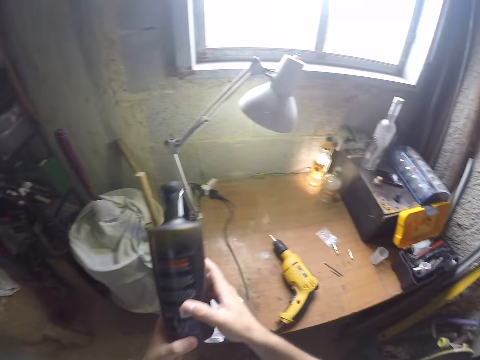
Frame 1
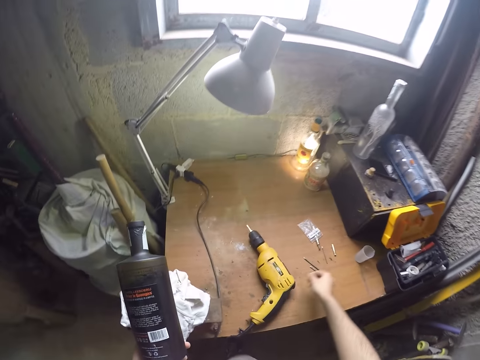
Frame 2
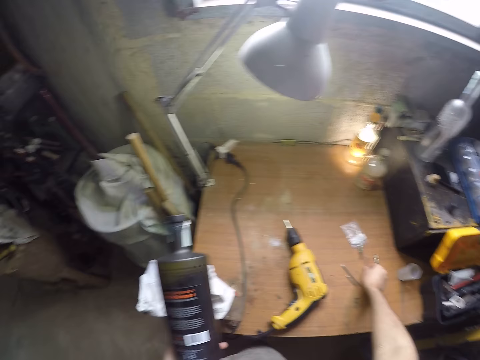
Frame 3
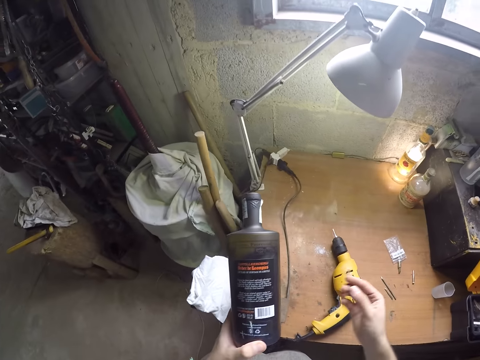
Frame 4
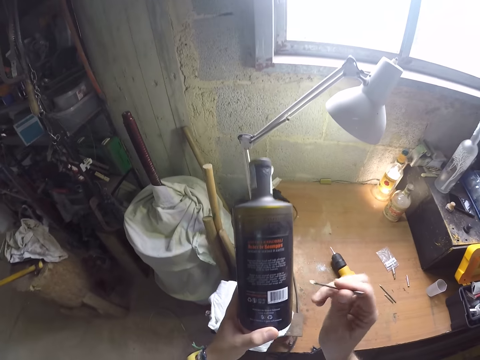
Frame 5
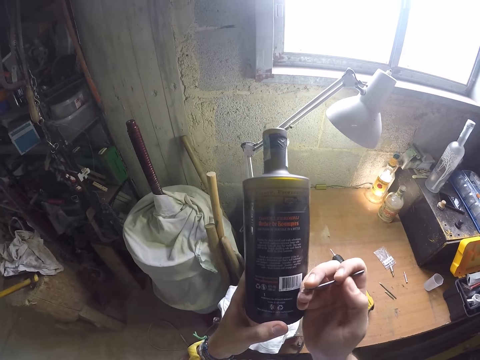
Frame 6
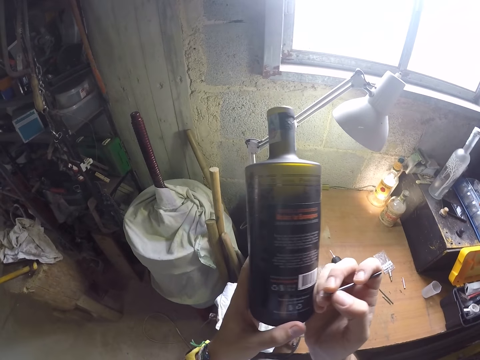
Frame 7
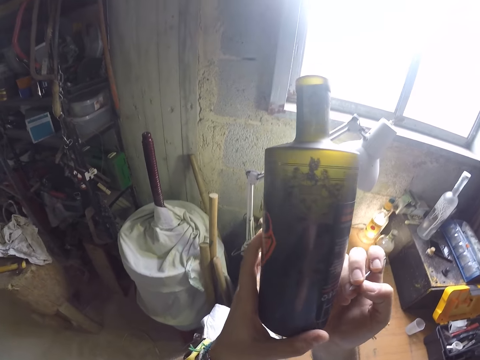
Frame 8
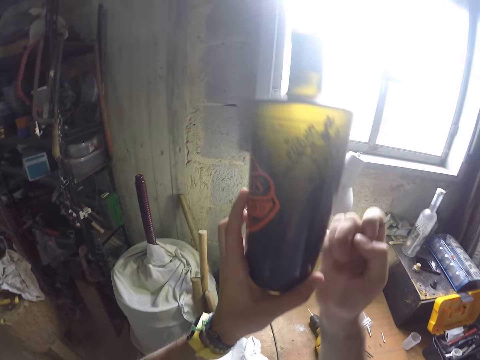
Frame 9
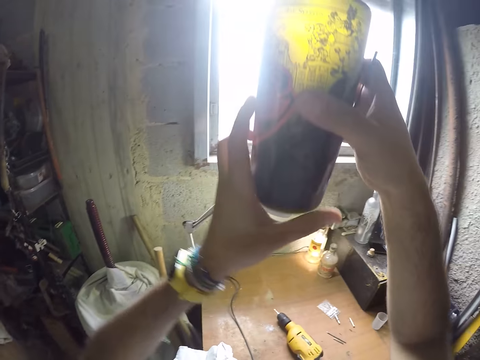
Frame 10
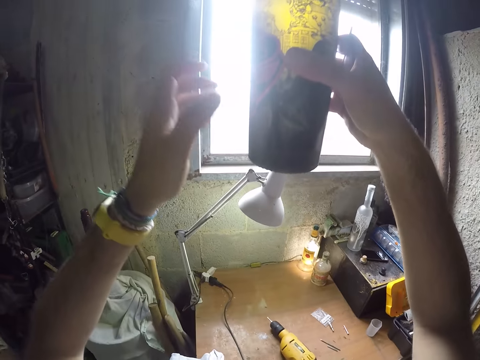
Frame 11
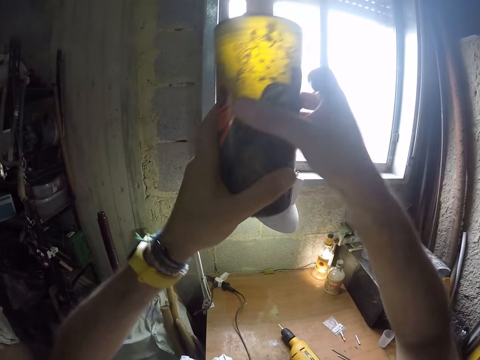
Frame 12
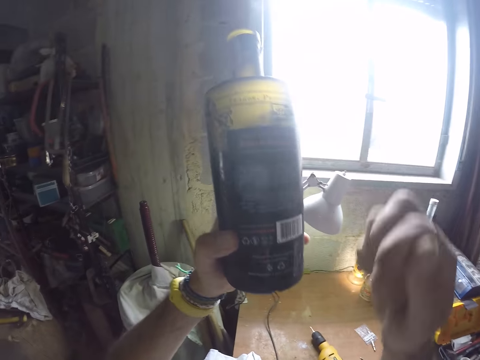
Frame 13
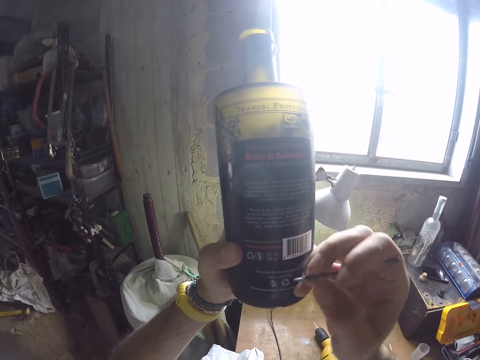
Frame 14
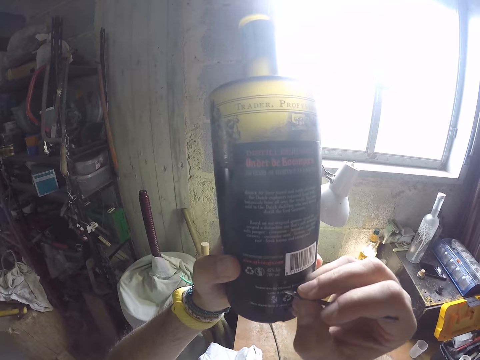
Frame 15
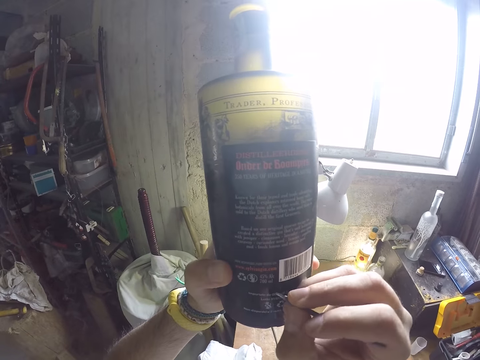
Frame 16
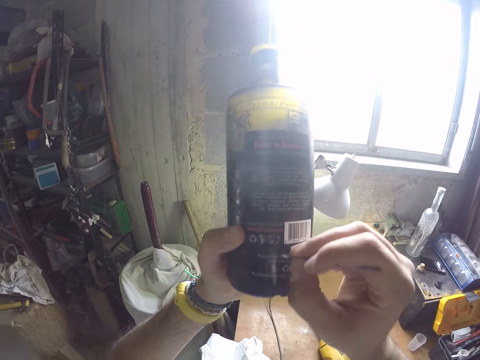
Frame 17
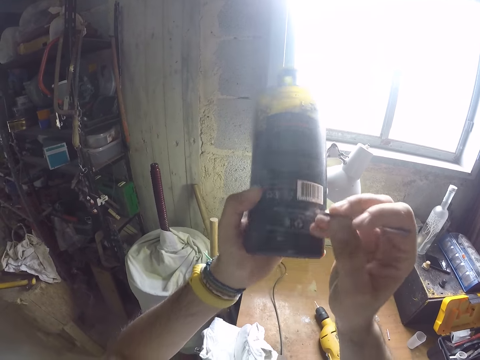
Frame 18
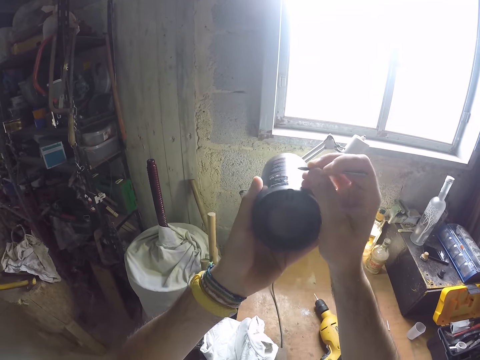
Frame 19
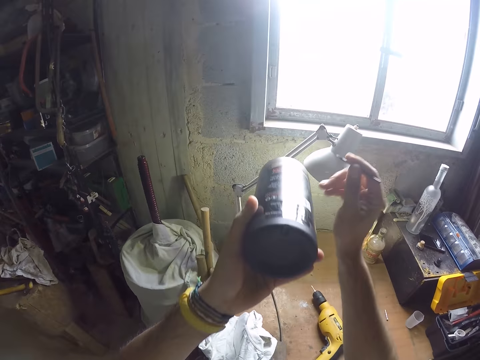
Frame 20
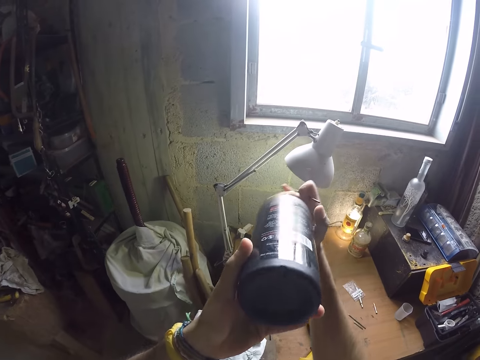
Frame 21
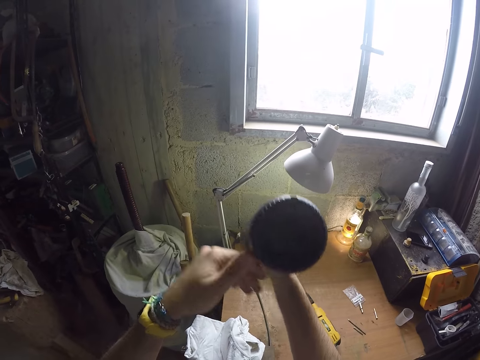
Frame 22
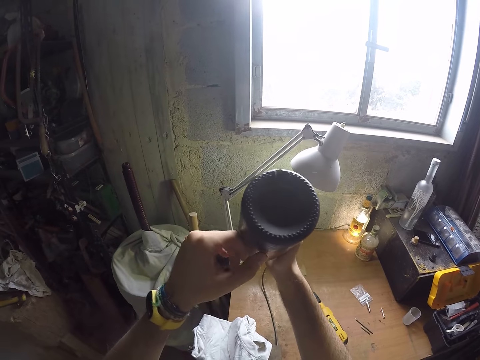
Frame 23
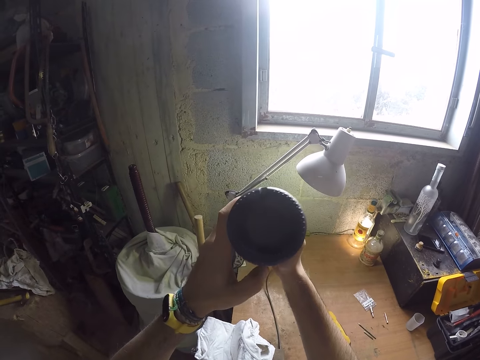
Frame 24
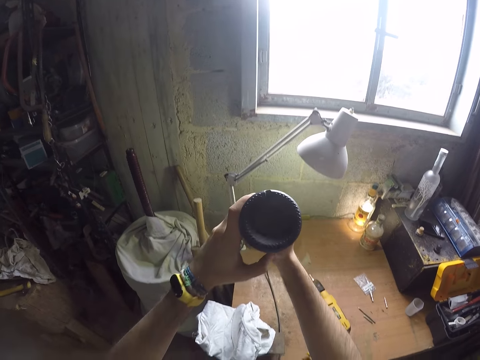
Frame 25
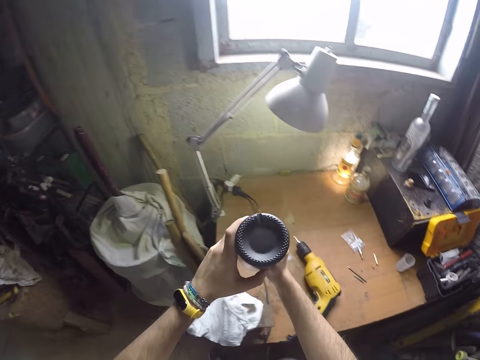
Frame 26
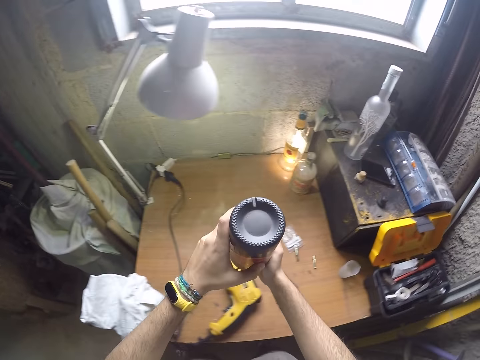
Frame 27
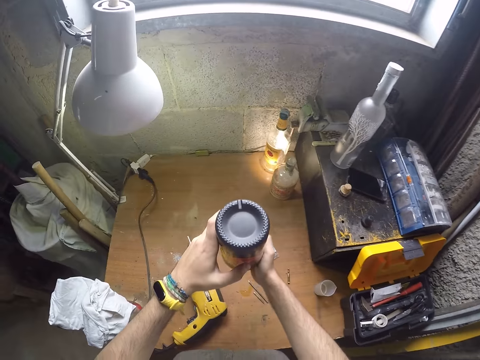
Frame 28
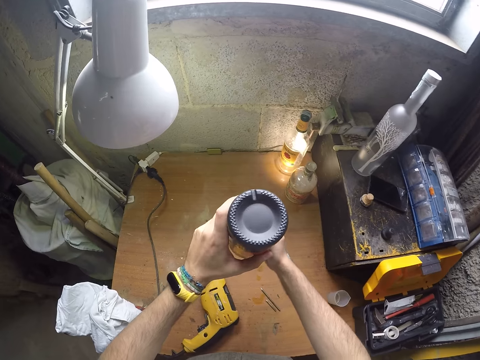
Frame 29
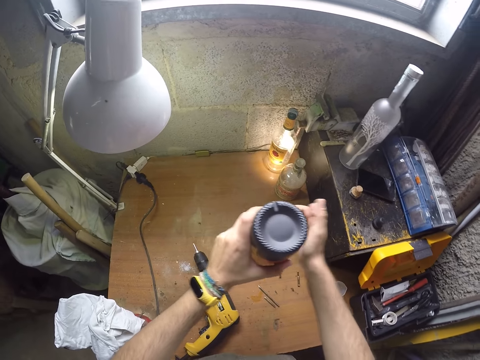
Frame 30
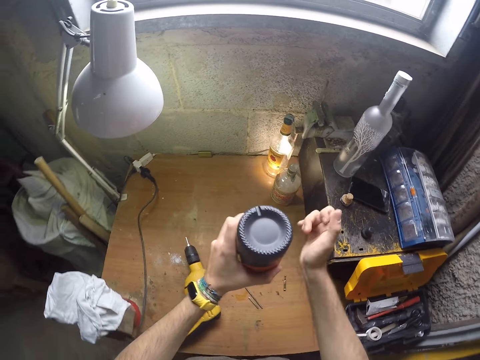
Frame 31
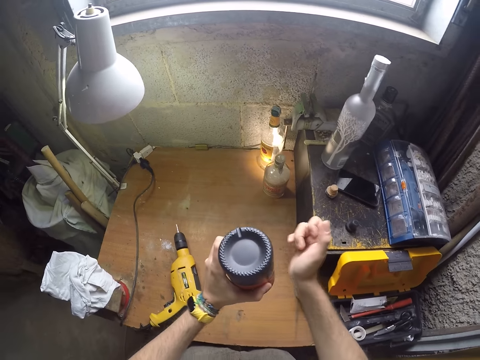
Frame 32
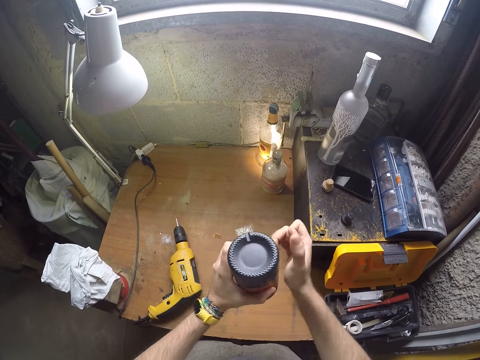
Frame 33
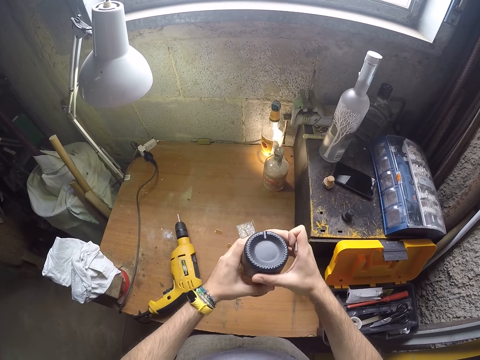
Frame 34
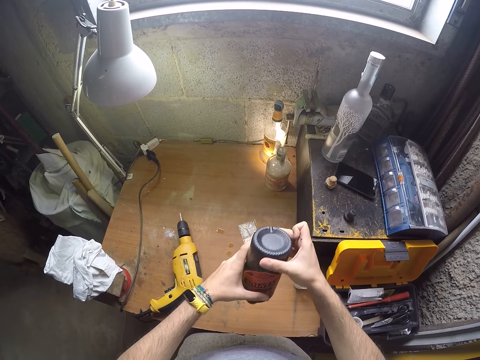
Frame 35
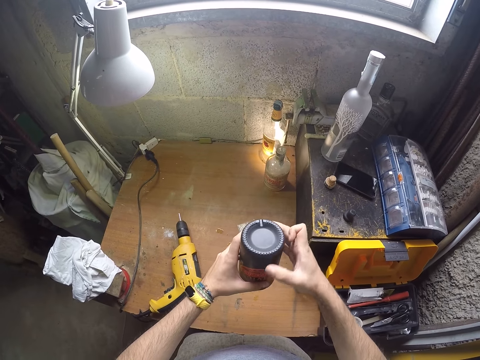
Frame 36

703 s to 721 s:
The camera wearer picks up a drill bit from the table. He holds the drill bit. He lifts the bottle. He passes the bottle from his right hand to his left hand. He places the drill bit on the bottle with his right hand. He marks the bottle with the drill bit. He passes the bottle from his left hand to his right hand. He holds the bottle with both hands. He hits the side of the bottle with his right hand.

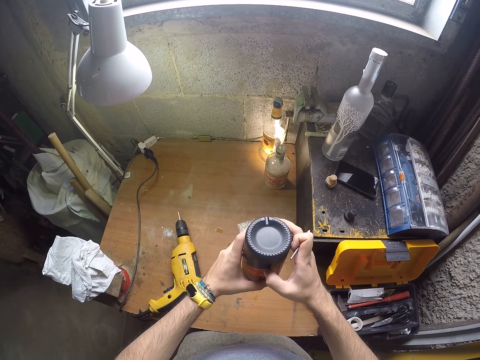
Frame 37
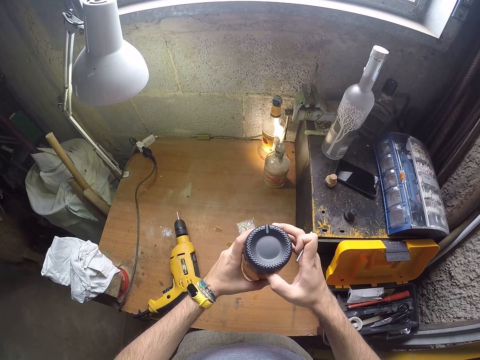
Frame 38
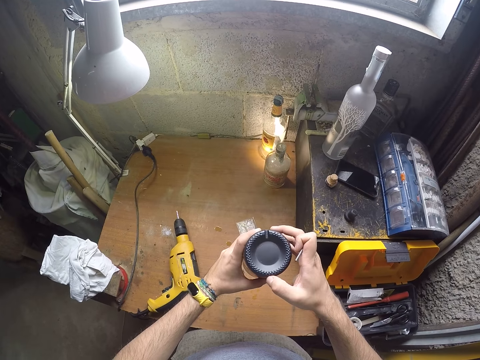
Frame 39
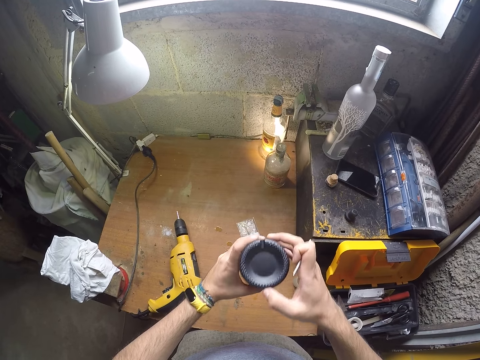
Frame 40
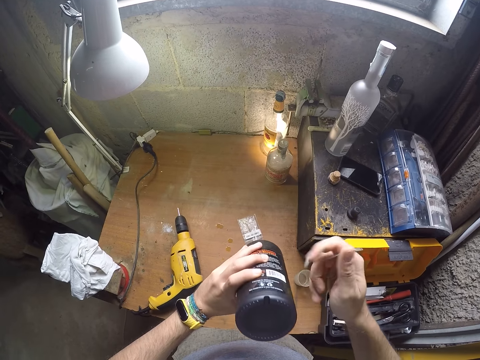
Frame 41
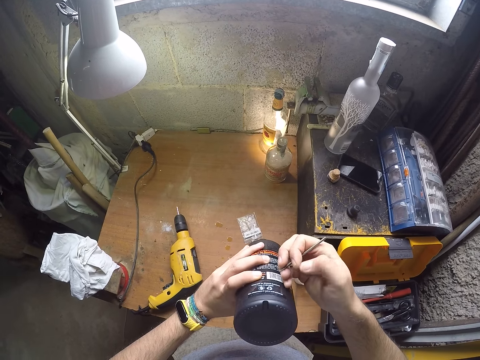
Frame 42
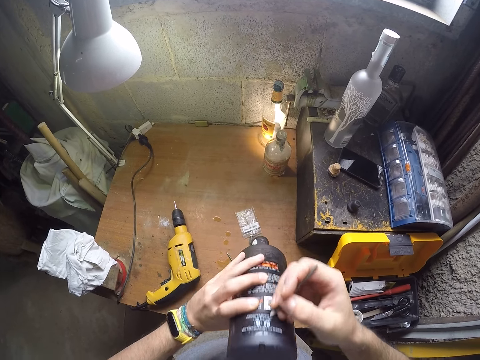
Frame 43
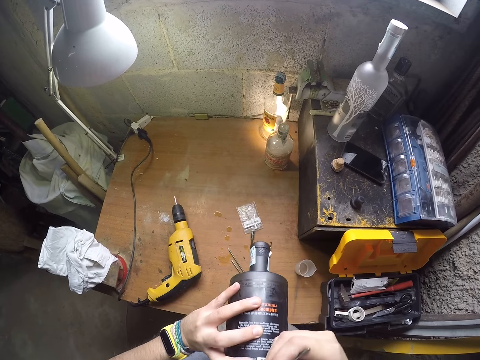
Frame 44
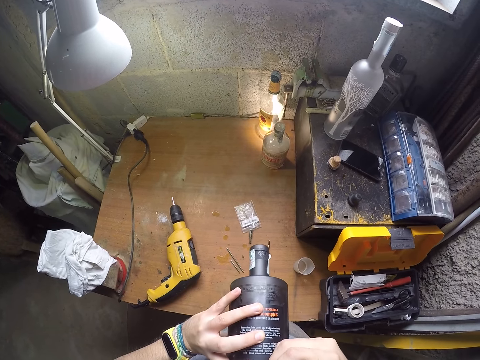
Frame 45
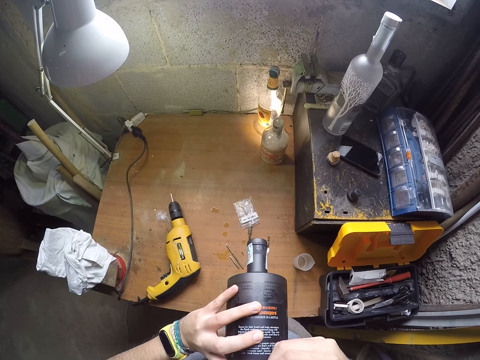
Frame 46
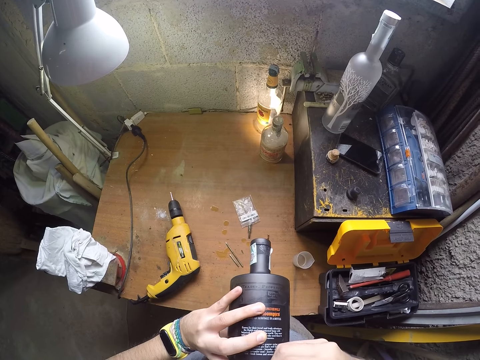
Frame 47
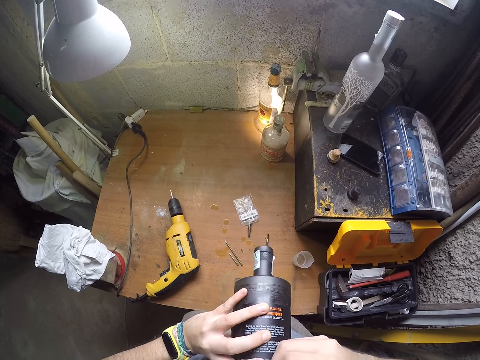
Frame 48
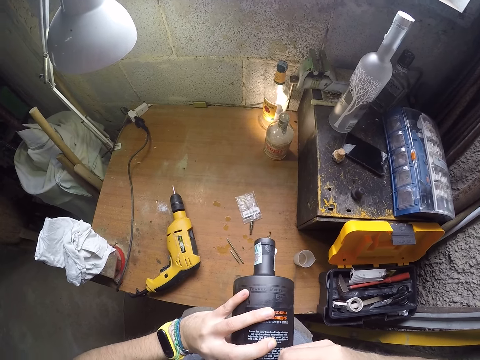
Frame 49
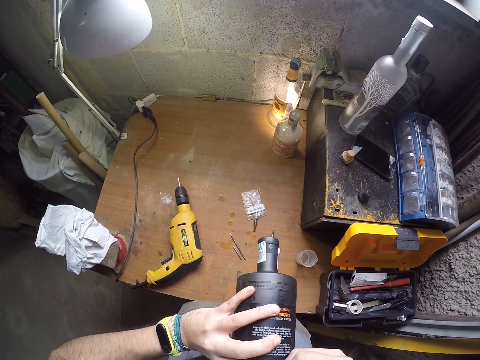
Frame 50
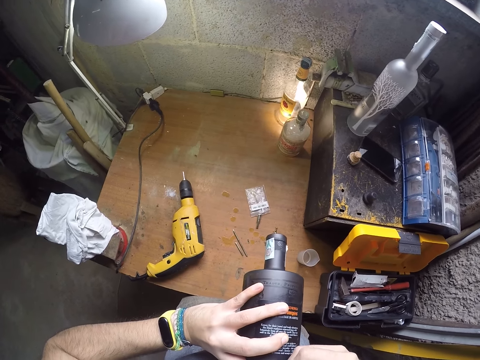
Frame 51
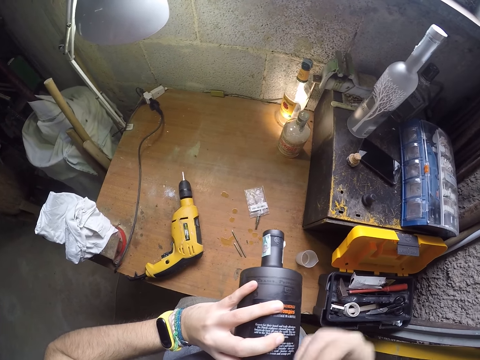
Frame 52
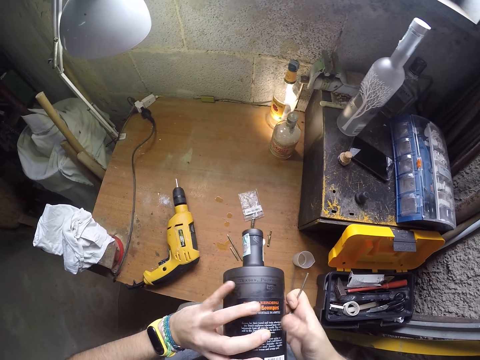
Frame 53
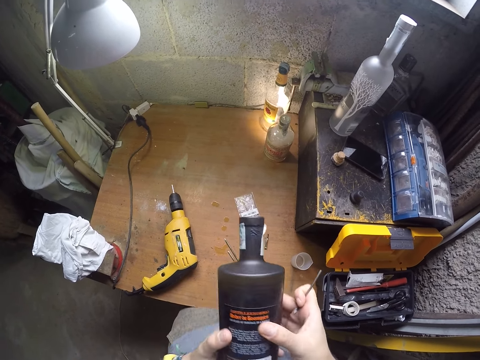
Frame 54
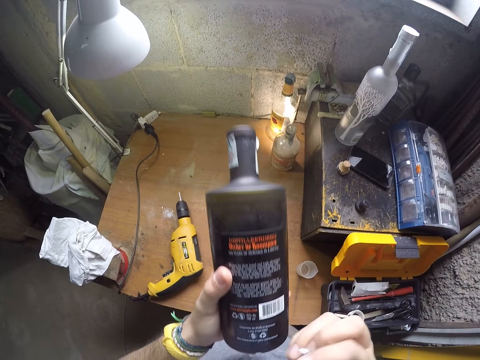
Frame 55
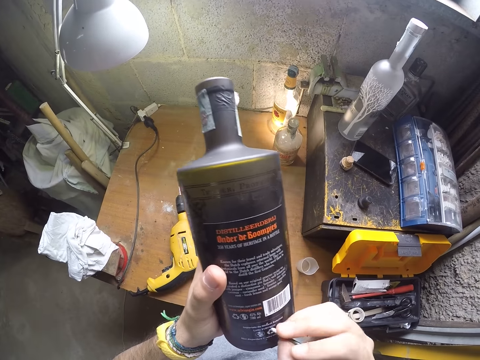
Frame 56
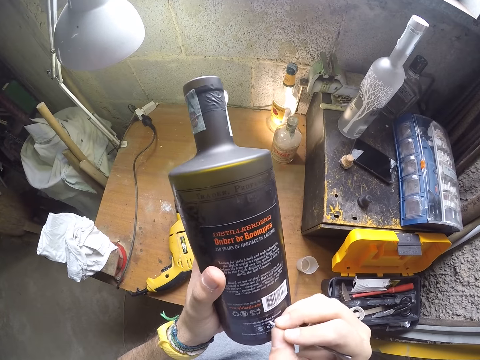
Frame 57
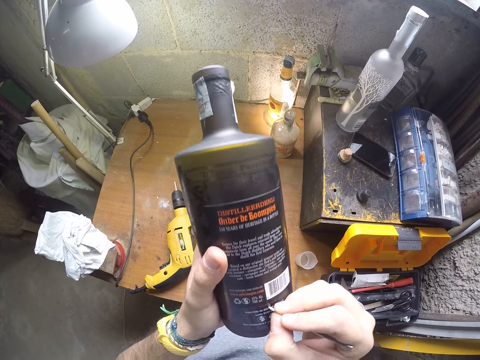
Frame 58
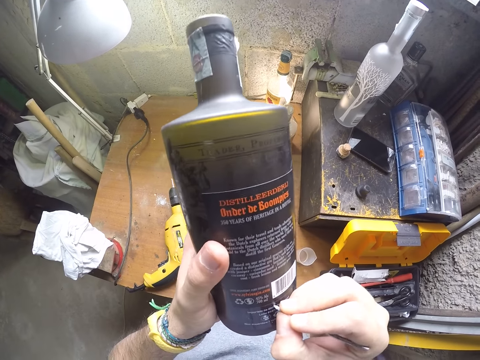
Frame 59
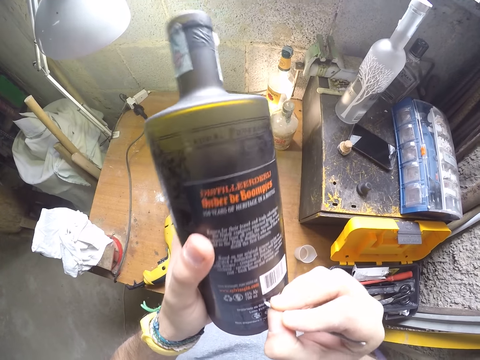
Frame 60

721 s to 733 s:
The camera wearer places the drill bit on the bottle with his right hand. He marks the bottle with the drill bit. He holds the bottle with both hands. He marks the bottle in his left hand with the drill bit in his right hand.
